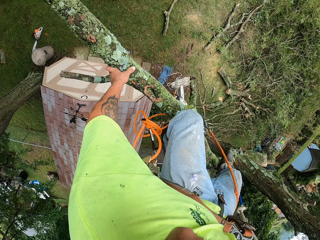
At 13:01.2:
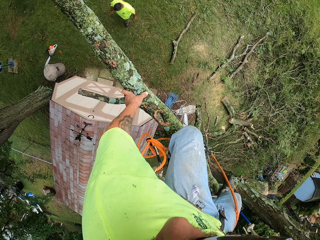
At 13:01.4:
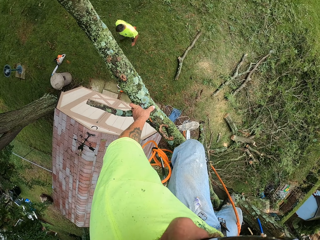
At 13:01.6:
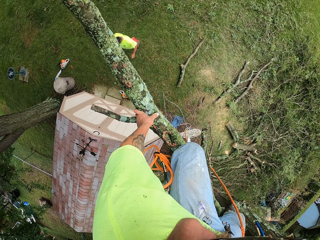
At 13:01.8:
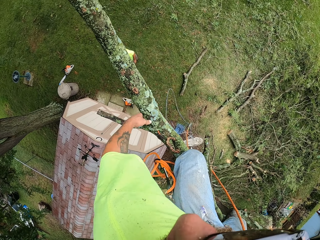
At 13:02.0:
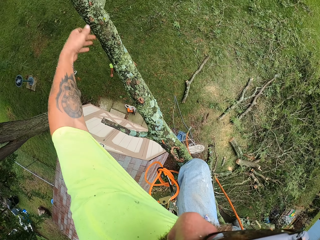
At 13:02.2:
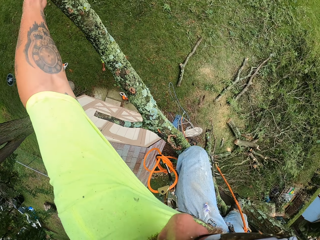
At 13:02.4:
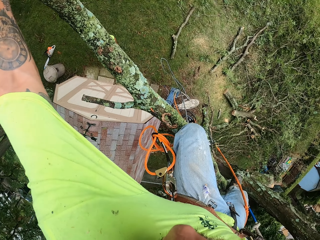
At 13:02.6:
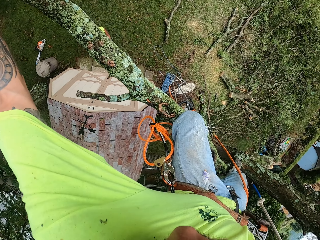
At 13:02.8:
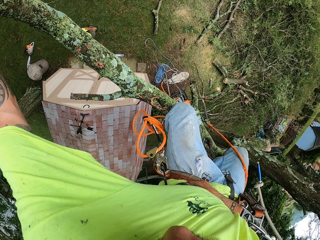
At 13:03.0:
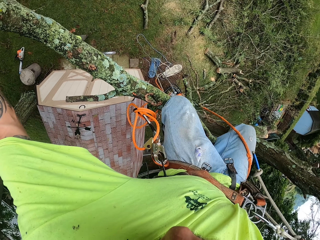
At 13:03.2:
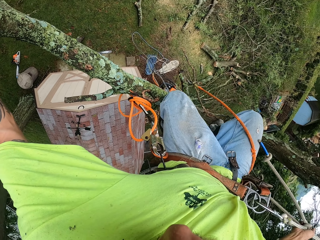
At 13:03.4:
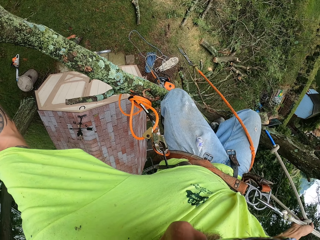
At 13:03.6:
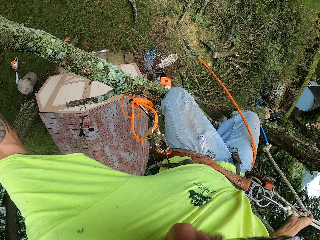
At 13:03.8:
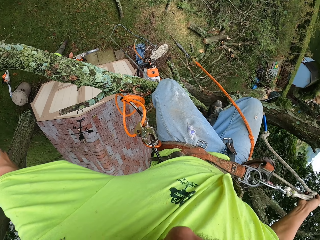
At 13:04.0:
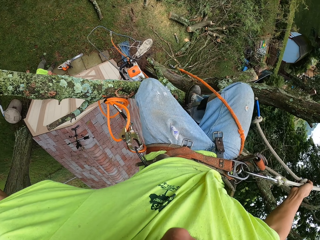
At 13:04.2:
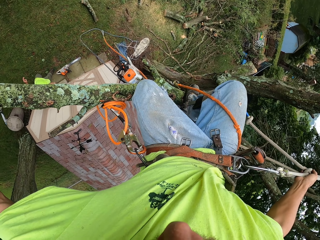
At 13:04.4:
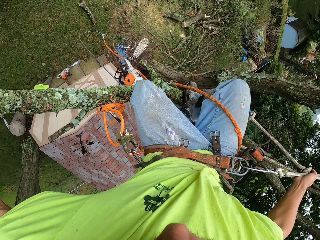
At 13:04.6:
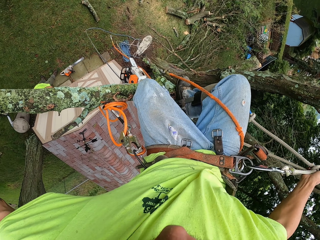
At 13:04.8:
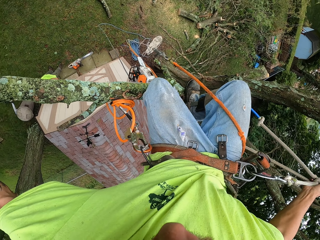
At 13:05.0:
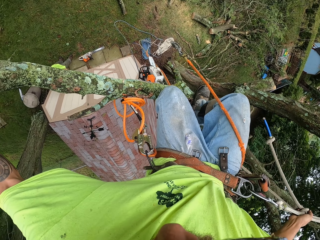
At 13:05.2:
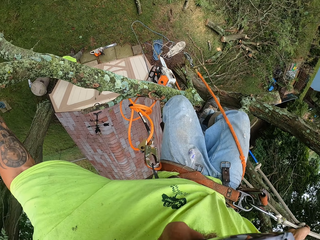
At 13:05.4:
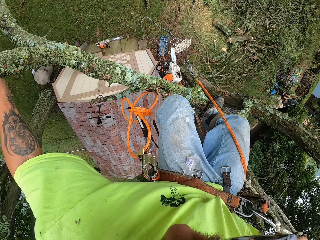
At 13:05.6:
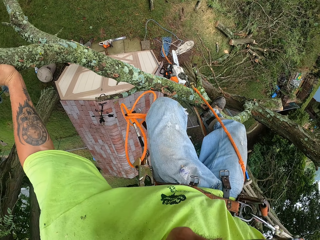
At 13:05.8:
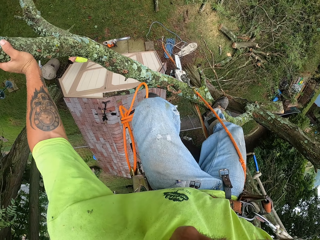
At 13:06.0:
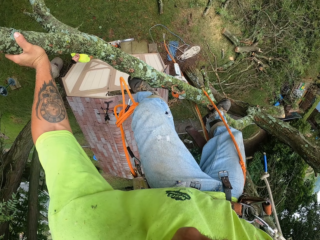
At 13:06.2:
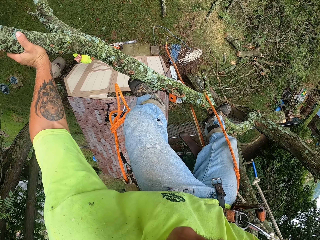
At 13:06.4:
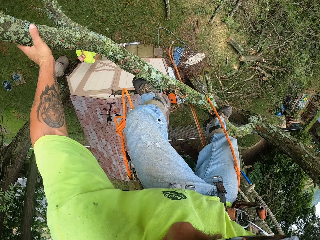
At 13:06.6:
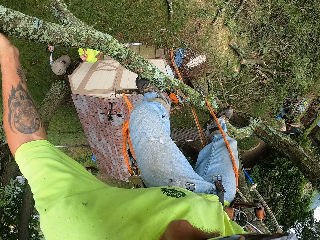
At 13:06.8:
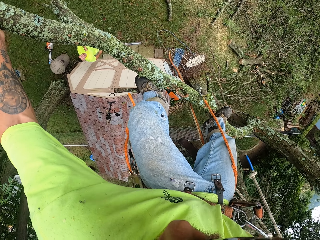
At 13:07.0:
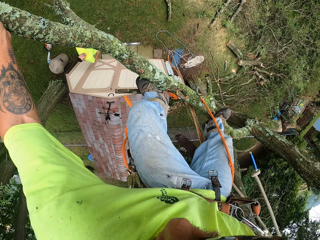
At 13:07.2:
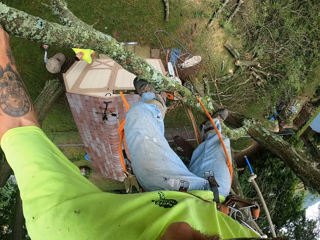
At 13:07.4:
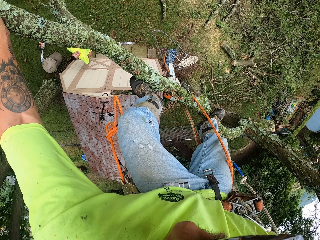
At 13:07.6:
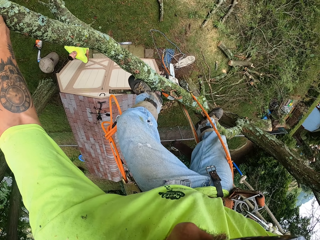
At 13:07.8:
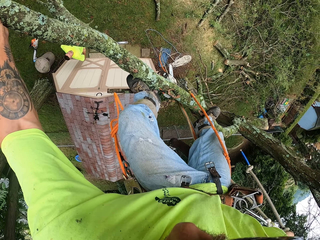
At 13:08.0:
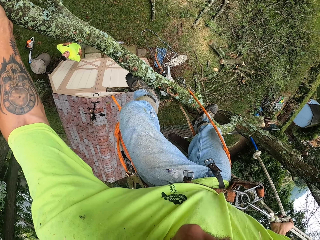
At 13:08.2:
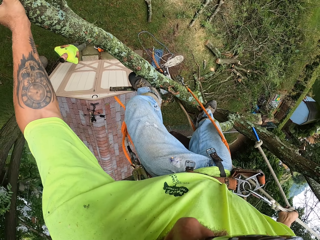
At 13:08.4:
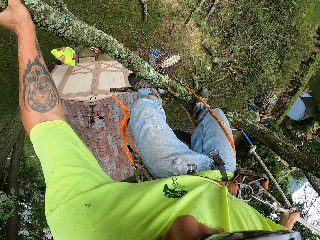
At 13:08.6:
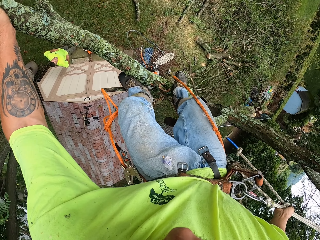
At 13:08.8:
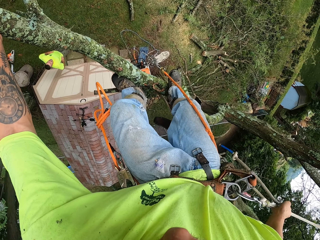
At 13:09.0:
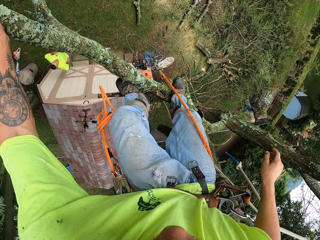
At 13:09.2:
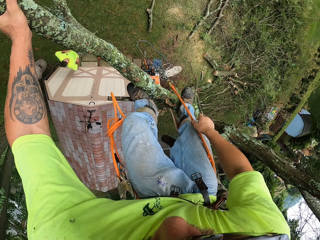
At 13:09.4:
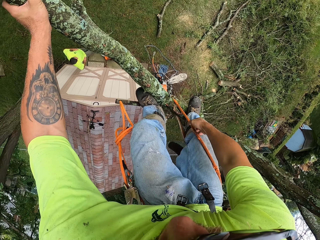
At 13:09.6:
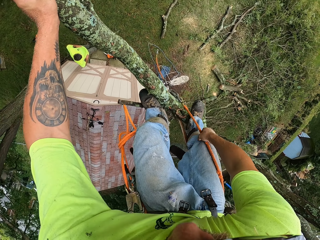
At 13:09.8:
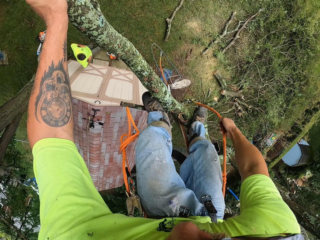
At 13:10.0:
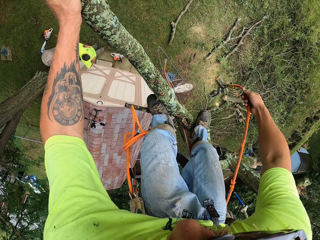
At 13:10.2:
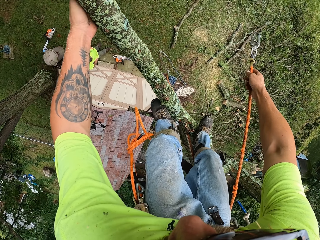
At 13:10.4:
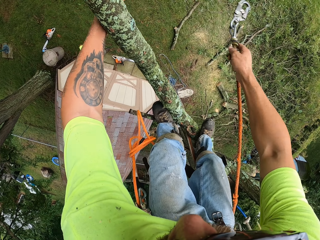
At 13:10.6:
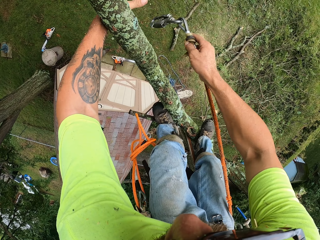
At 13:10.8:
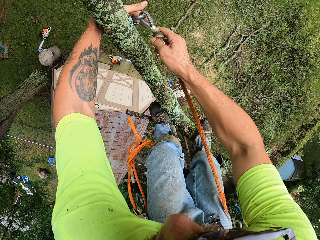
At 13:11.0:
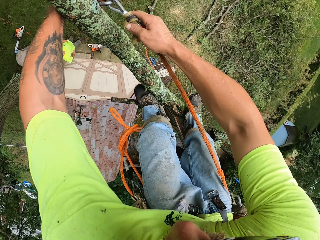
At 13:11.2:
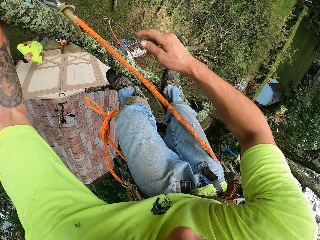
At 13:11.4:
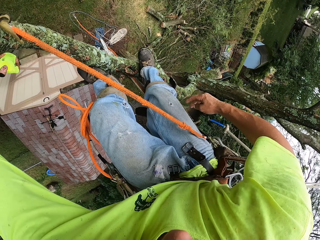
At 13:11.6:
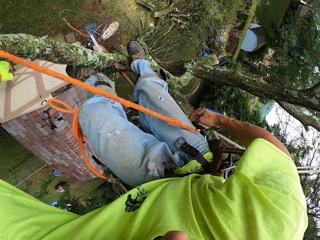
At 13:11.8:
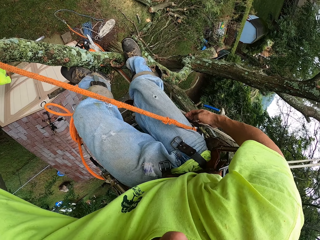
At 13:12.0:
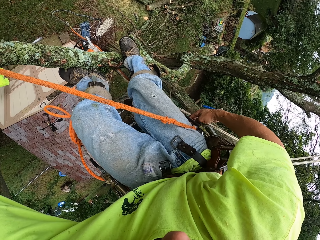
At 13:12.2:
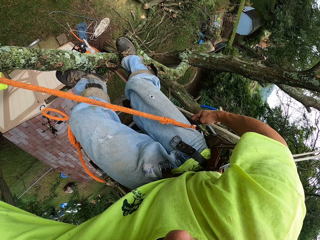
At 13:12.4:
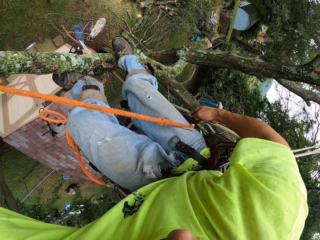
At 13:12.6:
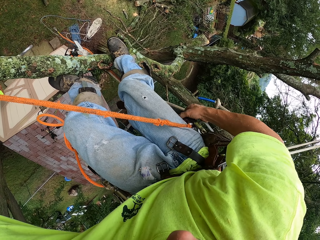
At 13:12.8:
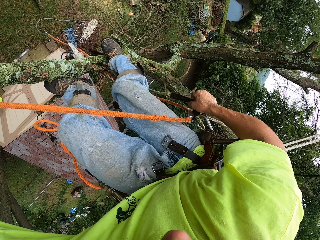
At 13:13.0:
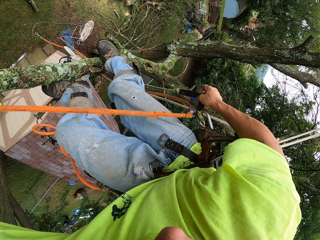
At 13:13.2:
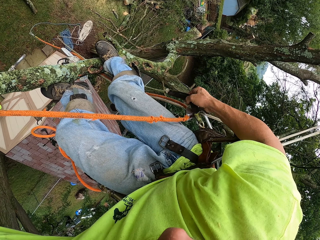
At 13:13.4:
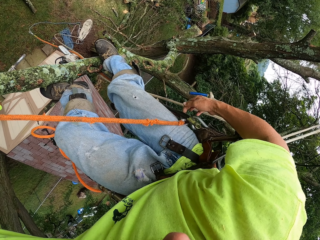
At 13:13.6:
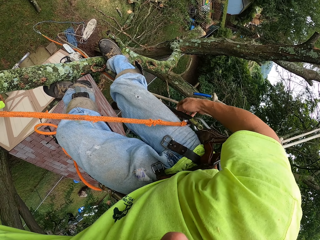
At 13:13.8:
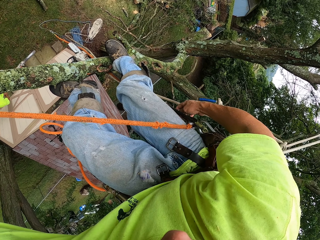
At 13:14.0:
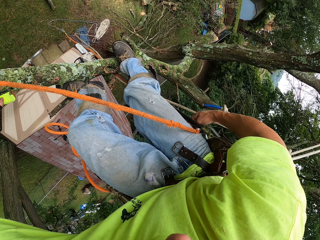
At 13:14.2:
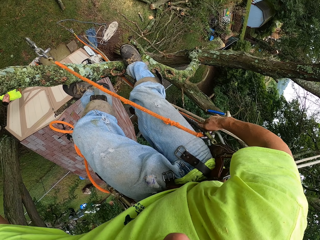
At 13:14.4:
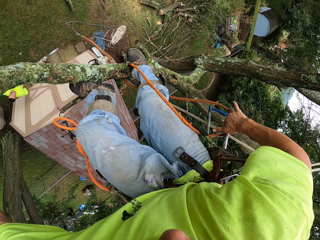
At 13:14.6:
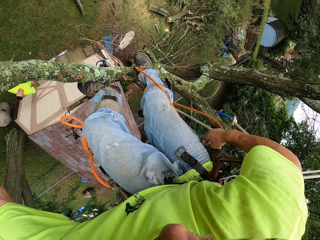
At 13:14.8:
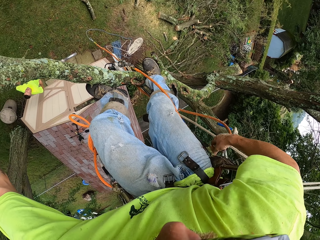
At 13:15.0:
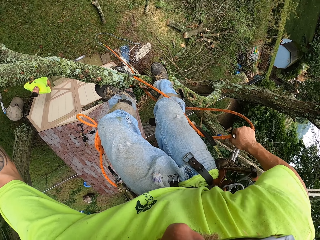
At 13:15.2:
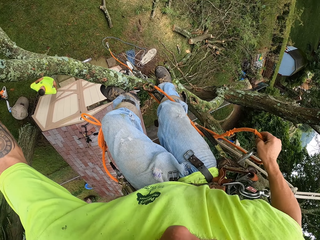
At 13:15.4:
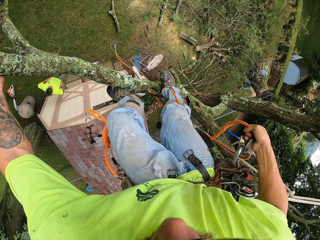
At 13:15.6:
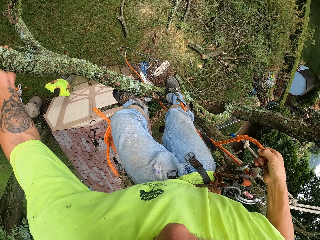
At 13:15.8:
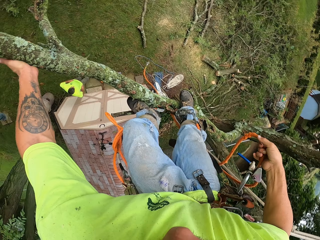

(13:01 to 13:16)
The camera wearer holds a tree branch. They move up the branch. They hold a safety rope. They hold the safety rope with both hands. They hold the safety rope.

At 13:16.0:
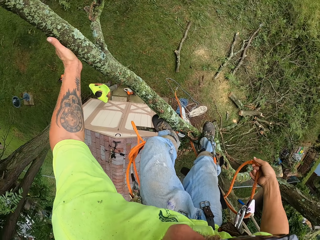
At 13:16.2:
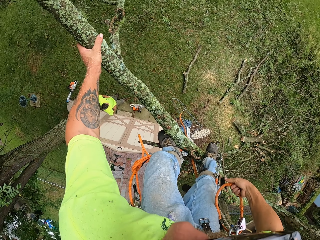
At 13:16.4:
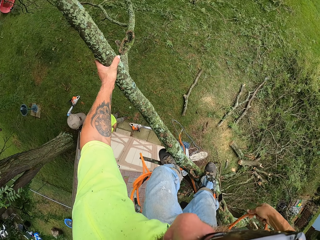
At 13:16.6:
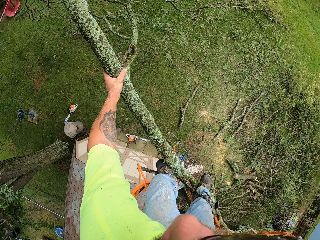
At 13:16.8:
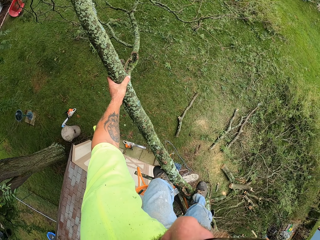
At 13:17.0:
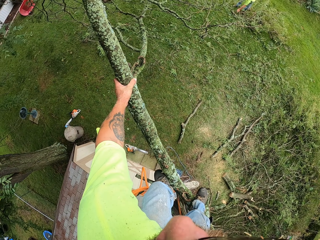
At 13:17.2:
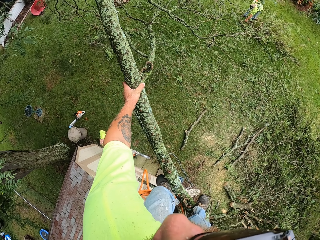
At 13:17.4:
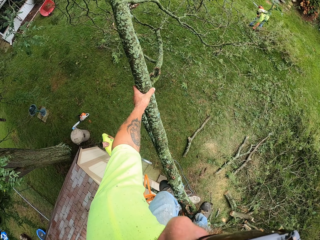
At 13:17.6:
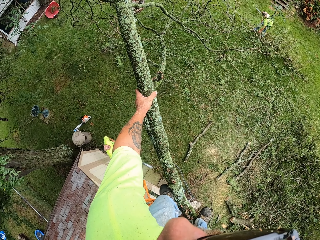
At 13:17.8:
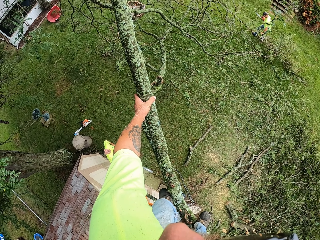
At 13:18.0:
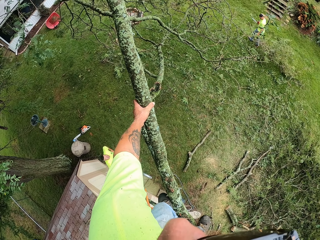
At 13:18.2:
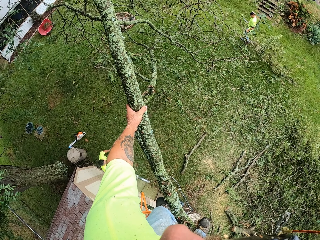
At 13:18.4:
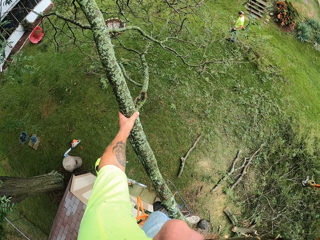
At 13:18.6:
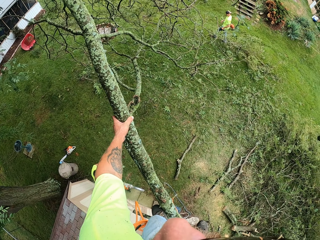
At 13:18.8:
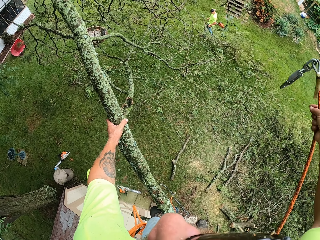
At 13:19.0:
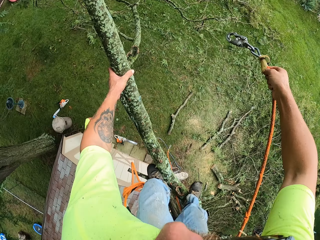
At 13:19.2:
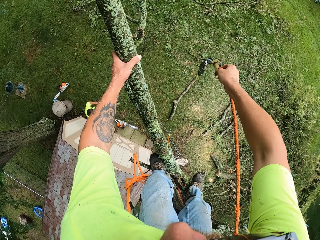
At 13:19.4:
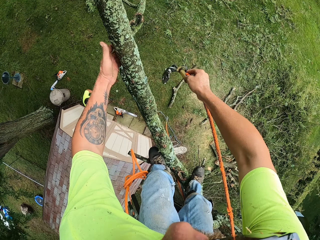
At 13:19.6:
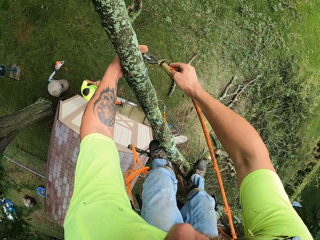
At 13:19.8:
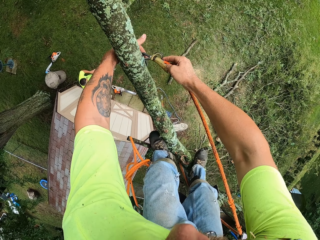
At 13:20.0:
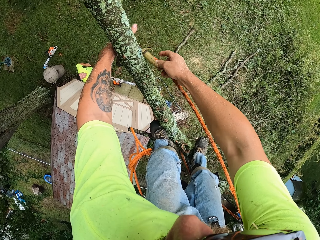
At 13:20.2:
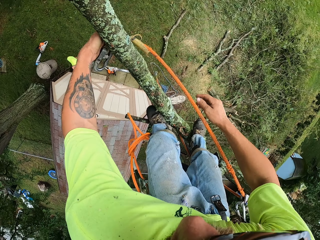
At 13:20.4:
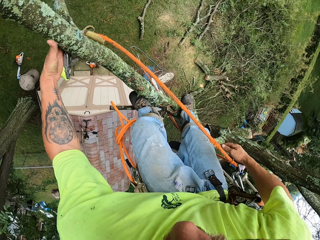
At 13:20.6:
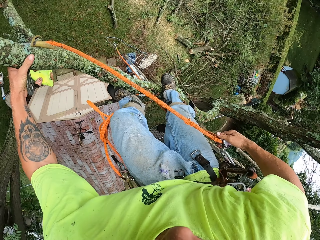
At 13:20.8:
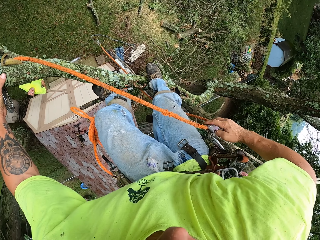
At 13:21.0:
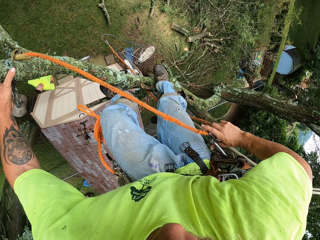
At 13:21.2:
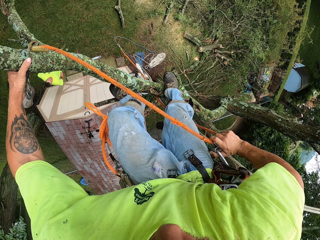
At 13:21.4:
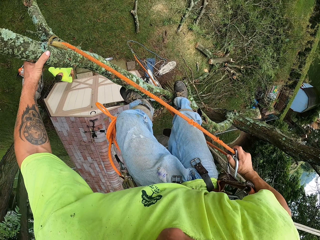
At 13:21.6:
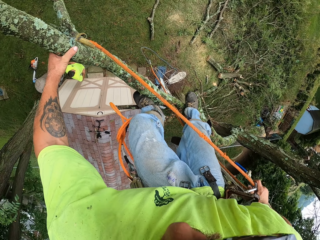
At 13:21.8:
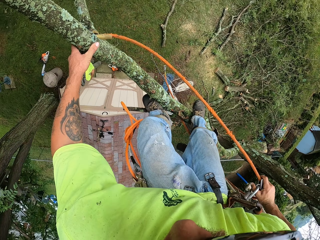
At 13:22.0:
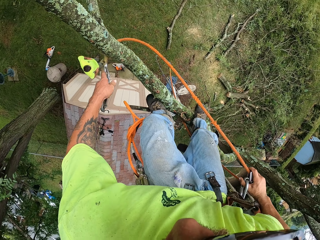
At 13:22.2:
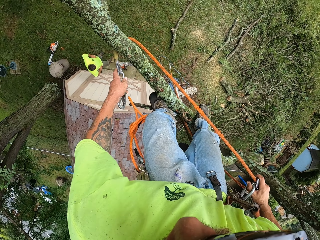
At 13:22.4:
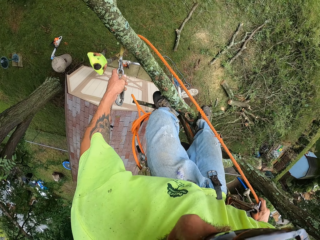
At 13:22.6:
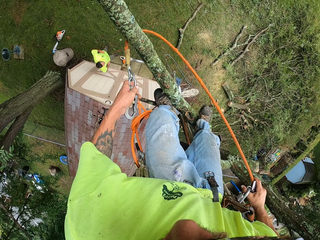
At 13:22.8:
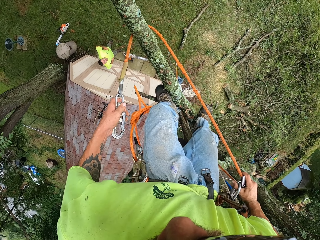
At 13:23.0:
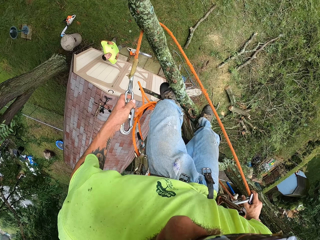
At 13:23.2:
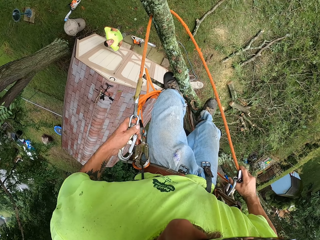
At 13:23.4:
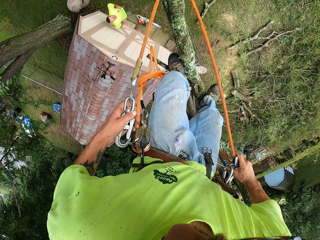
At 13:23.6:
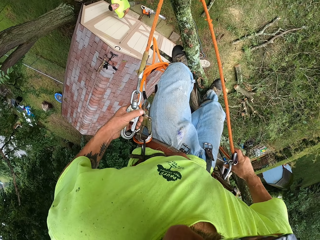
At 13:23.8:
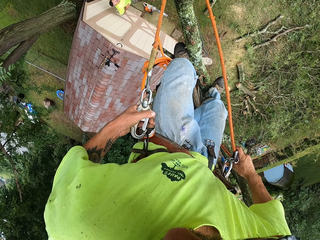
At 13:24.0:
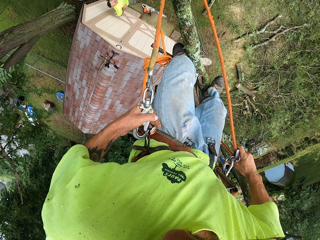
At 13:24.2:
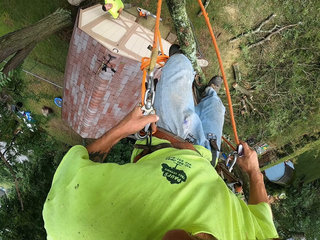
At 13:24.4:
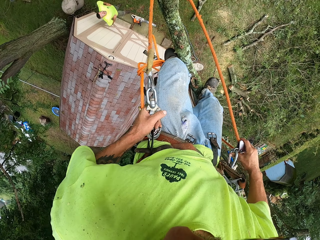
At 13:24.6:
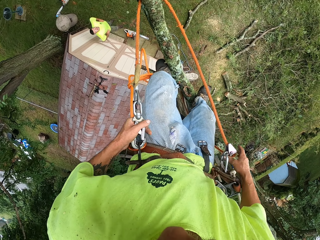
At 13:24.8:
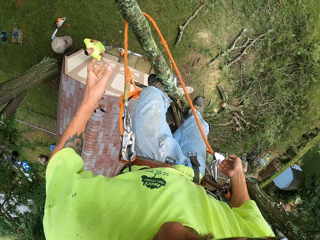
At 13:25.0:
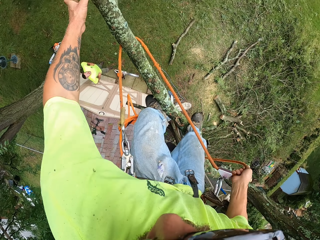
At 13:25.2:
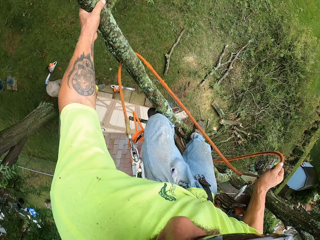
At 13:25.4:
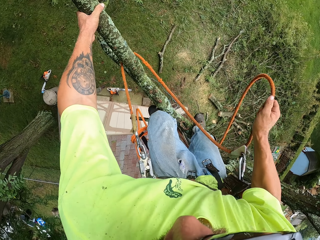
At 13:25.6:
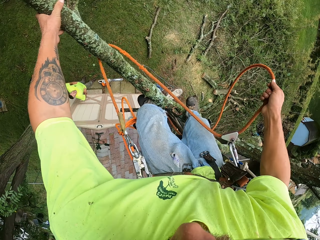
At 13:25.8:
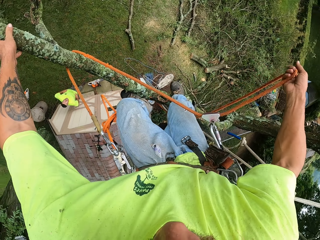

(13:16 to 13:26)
A man pulls a branch of a tree on the floor with his left hand. The camera wearer holds a safety rope with both hands. He holds the safety rope. He adjusts the safety rope. He hooks the climbing rope to his belt with his left hand. He holds a tree branch with his left hand.
